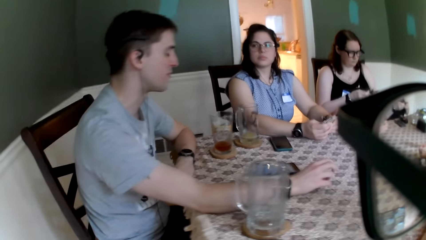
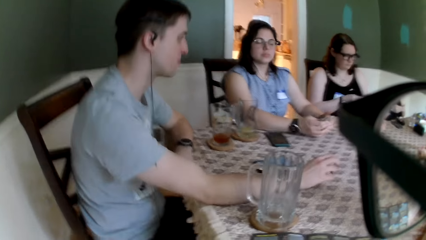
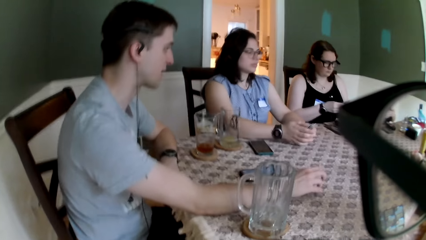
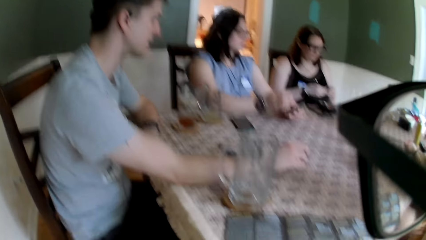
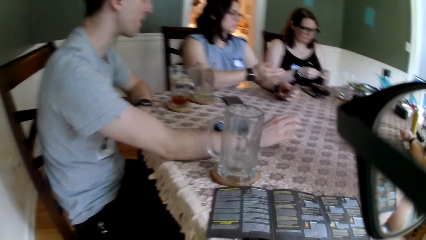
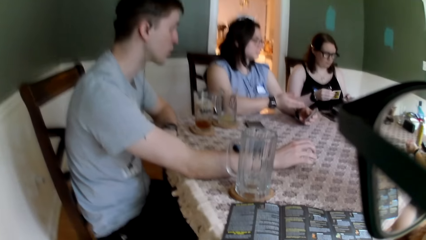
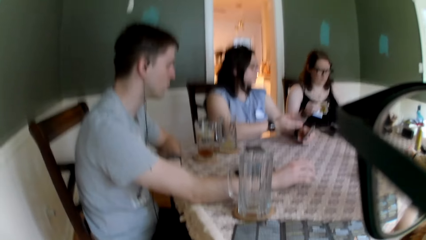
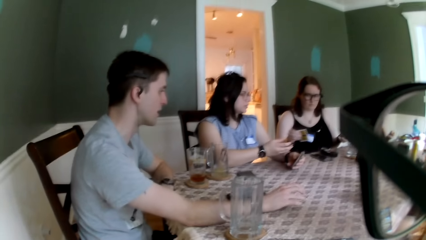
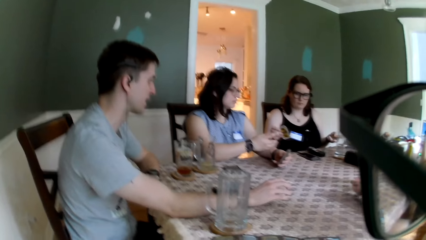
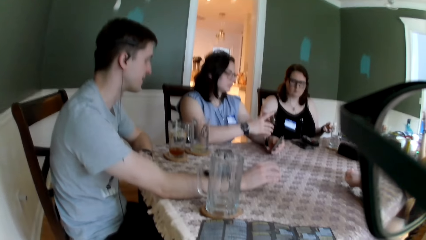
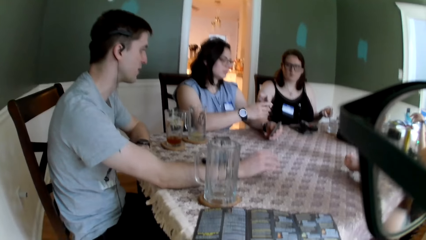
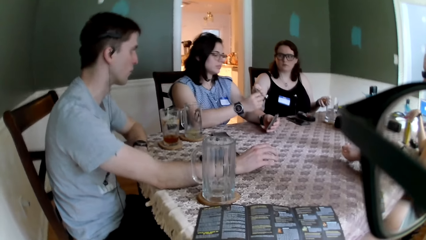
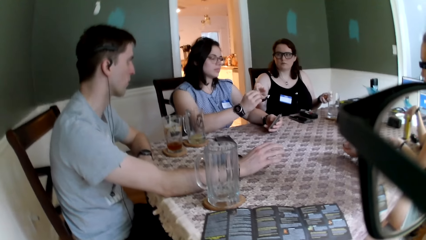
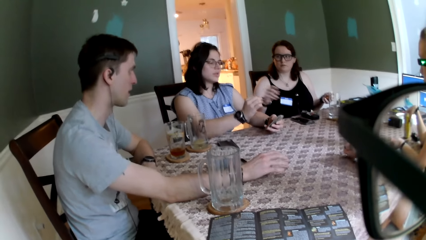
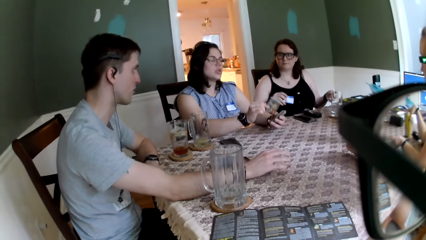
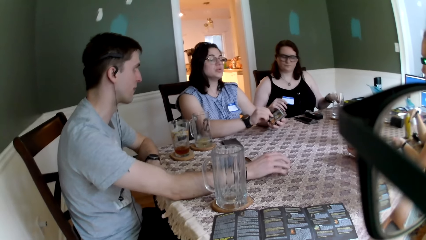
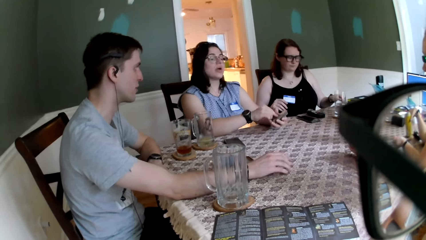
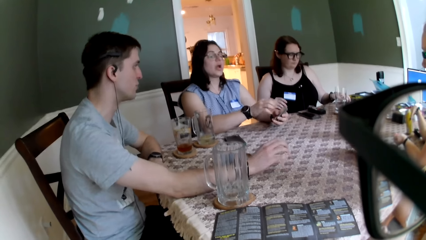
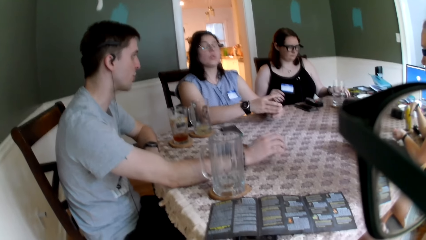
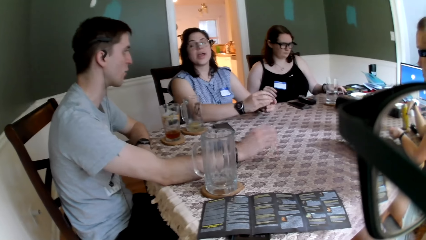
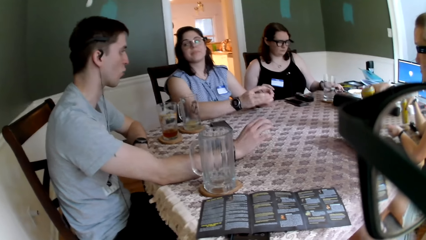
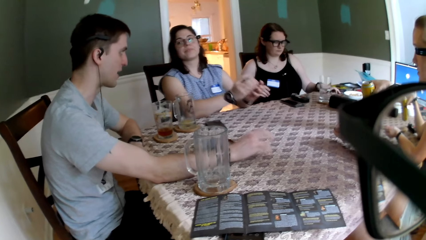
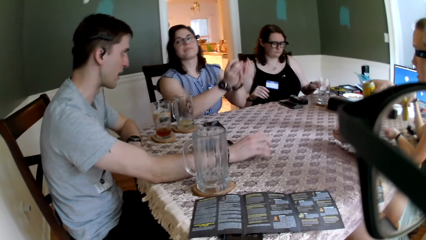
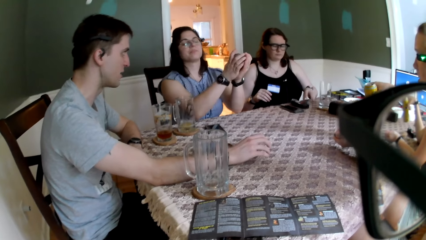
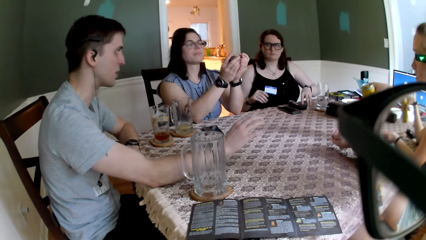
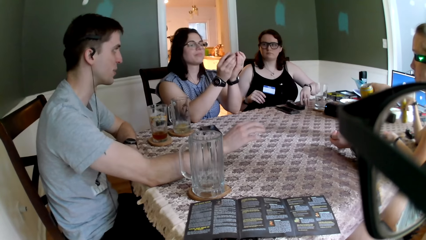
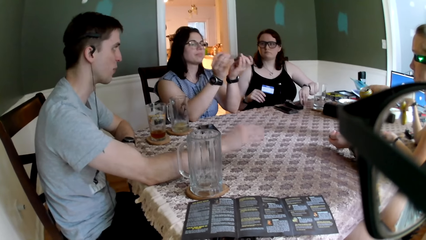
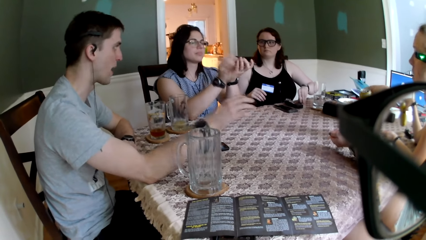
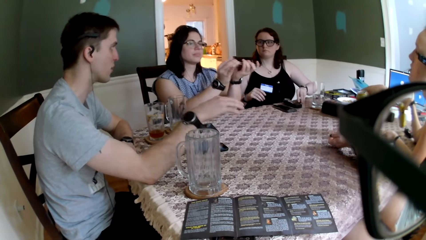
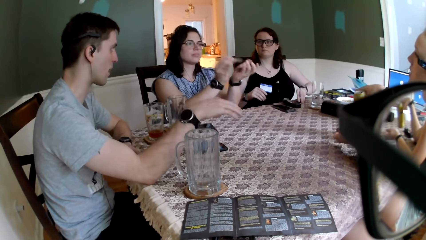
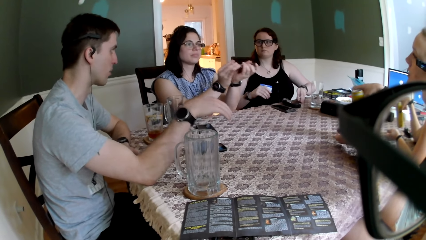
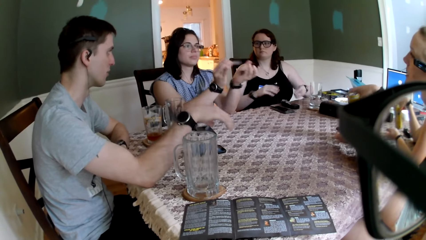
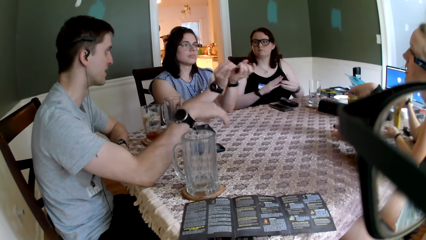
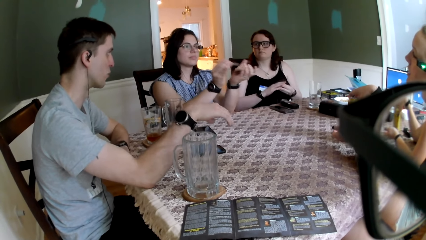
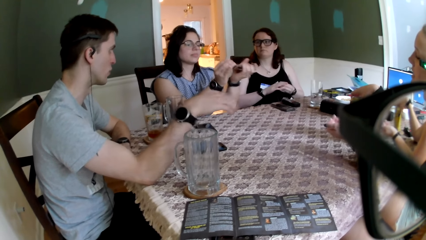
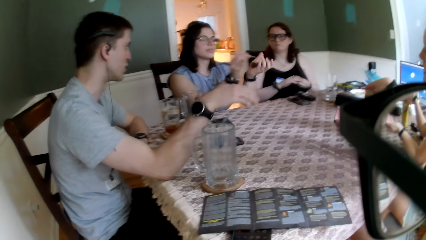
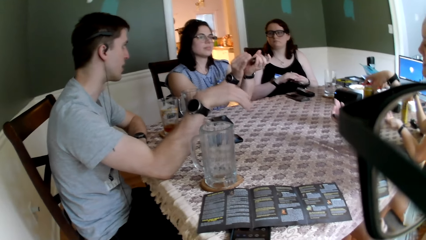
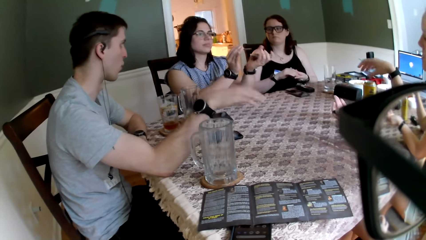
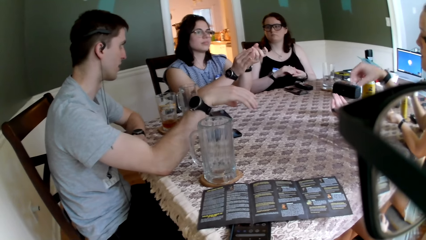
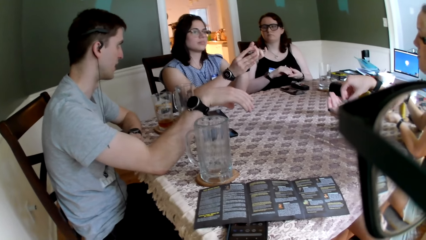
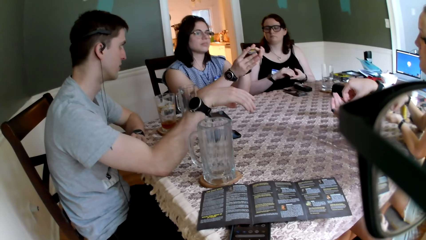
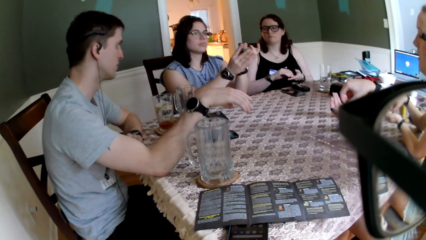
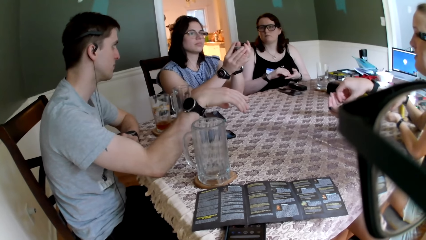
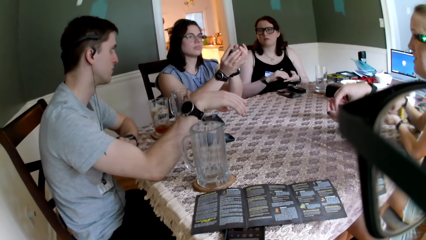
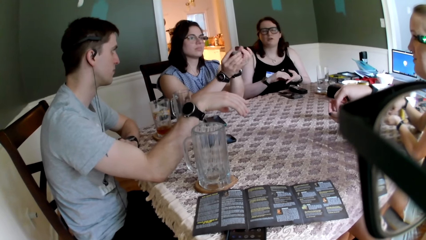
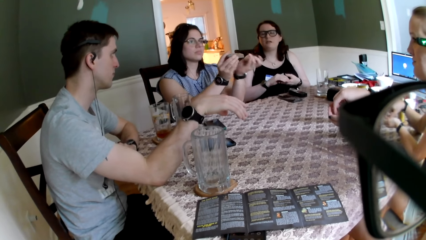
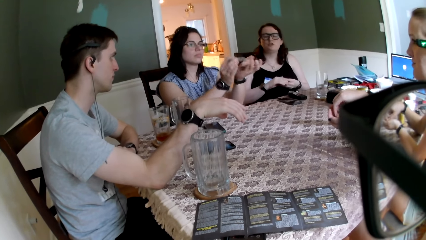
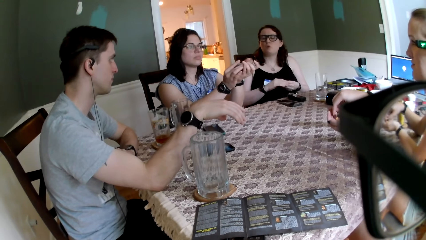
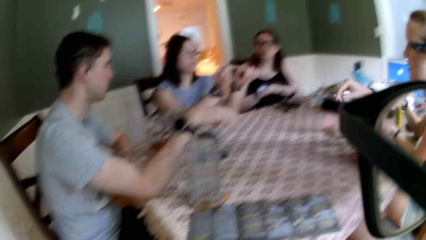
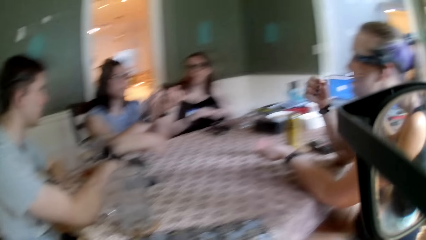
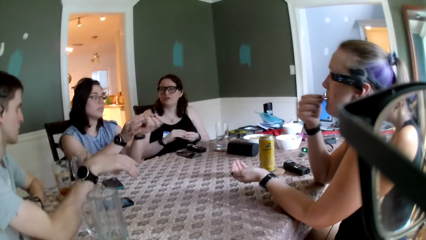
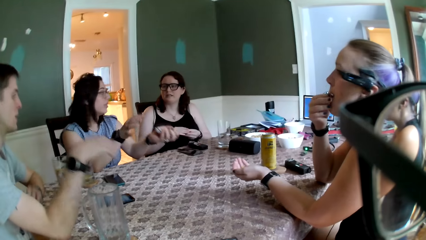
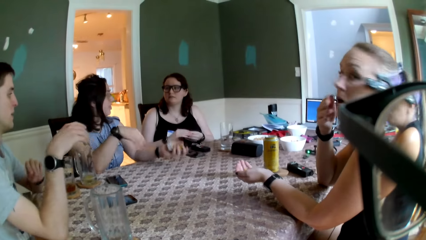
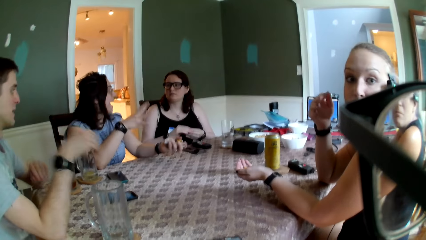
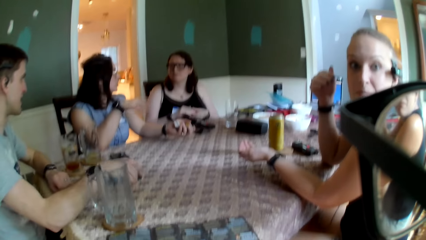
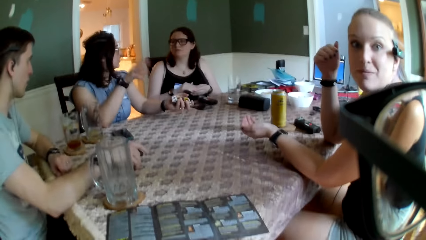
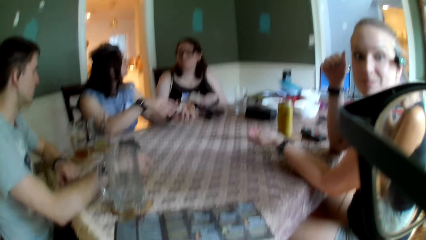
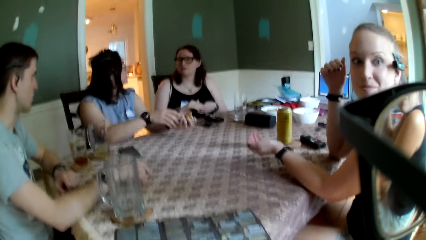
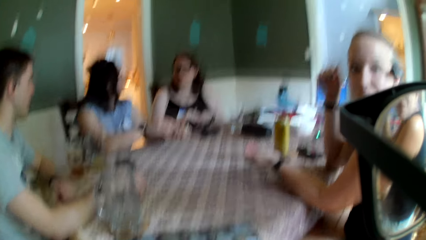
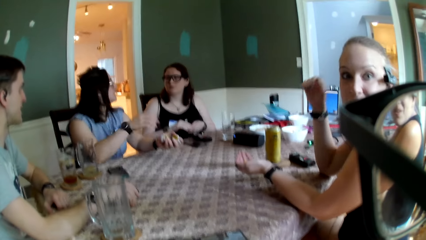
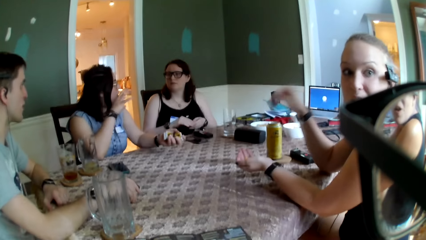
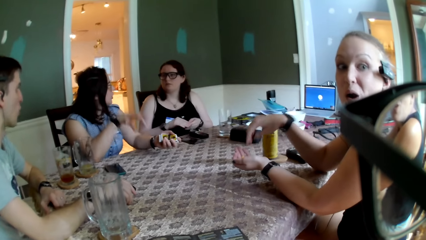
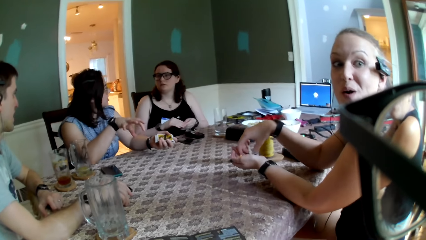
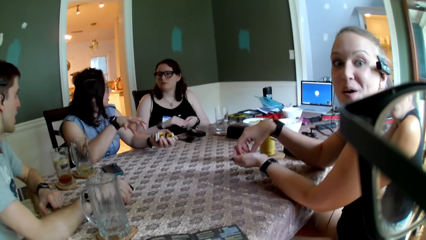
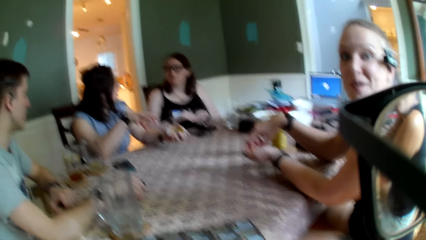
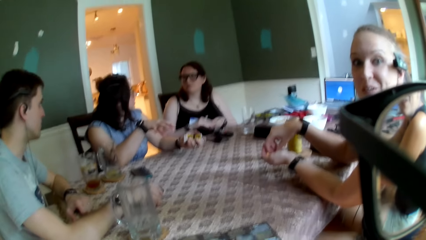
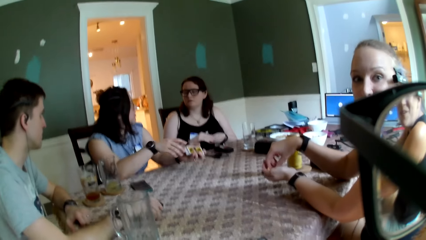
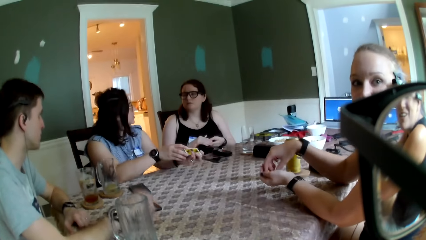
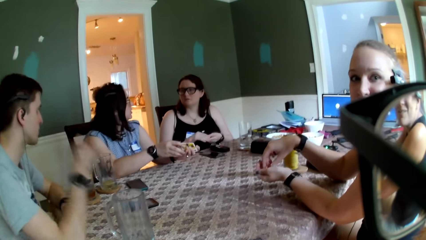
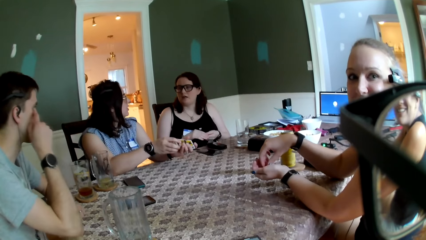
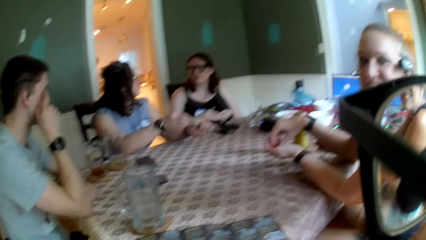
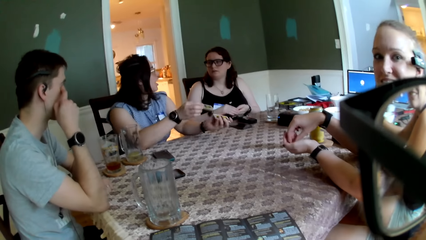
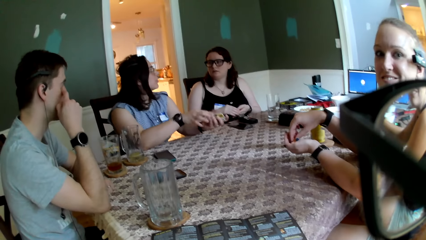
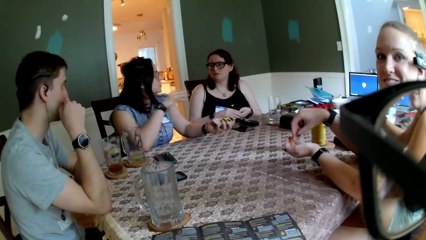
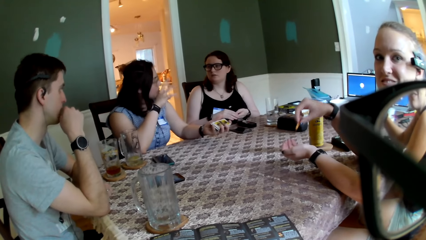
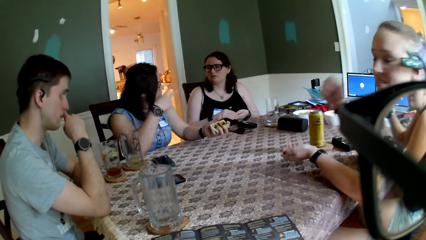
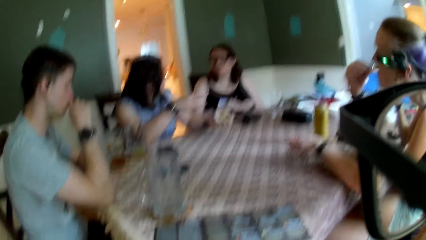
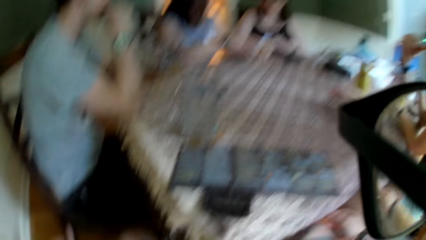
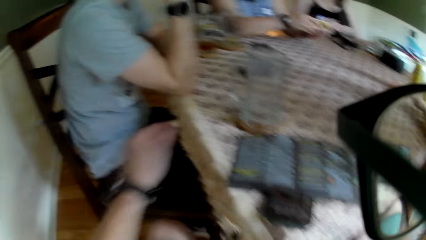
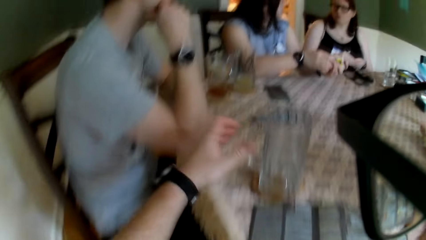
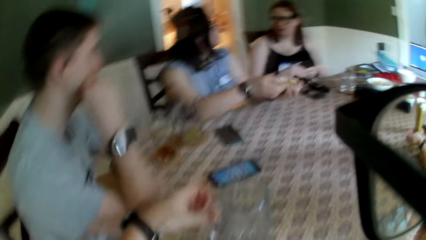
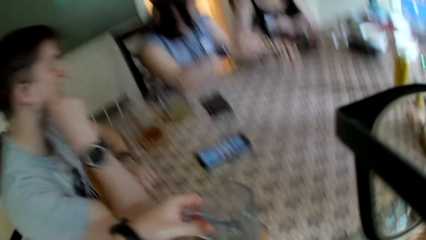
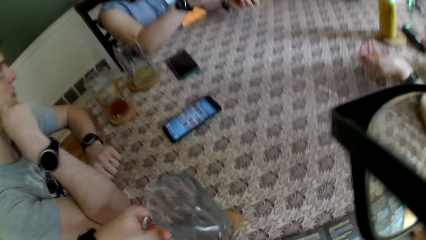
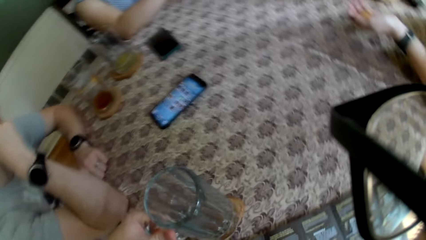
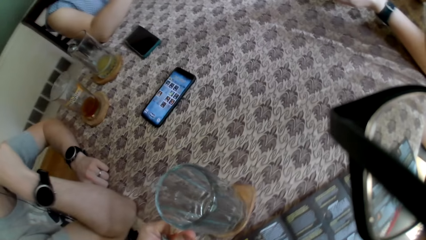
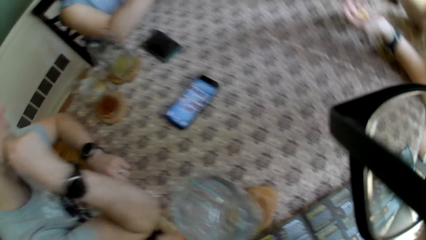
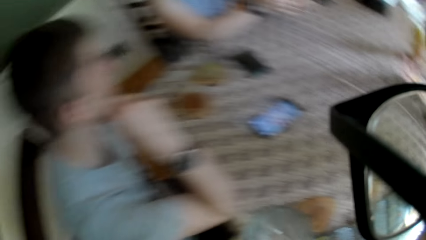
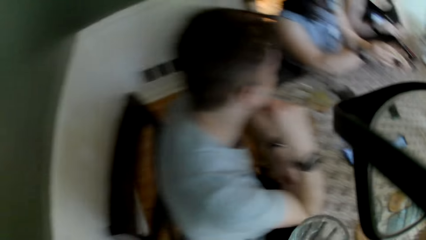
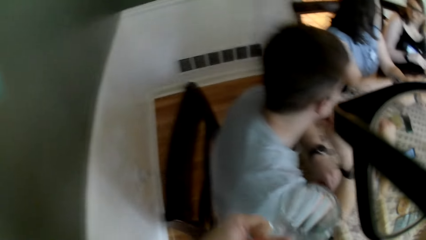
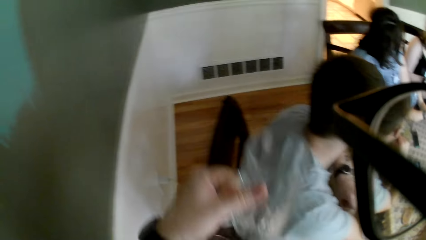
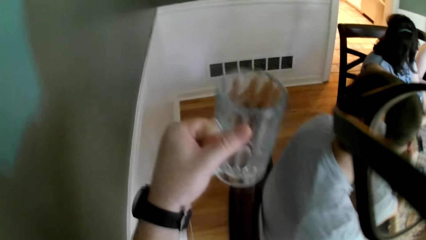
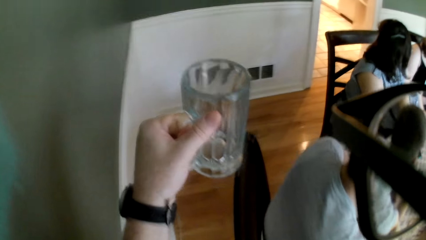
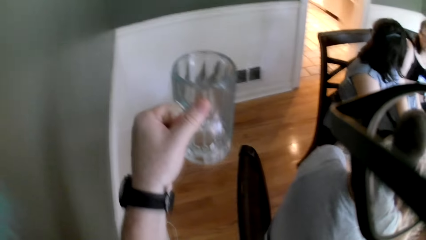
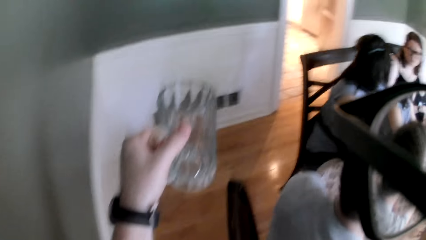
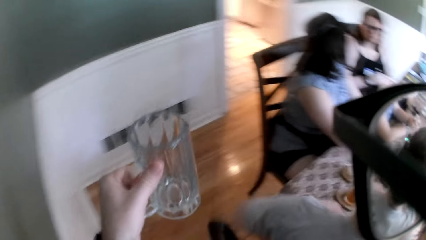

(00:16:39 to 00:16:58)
The woman passes a card to another woman. The other woman collects the card from the first woman with her right hand. A third woman picks up a canned drink on the table with her right hand. The second woman puts the card among the cards in her left hand. The second woman converses with the man. The first woman puts the card in her left hand on the table. The second woman shuffles the cards in her hands. The first woman picks the tokens on the table with her left hand. The third woman converses with the man and the second woman. The first woman arranges the tokens in her hands. The third woman puts the canned drink in her right hand on the table. The third woman picks chips from her left hand with her right hand. The first woman converses with the man and the second woman. The camera wearer converses with the third woman. The second woman gesticulates with her right hand and converses with the first woman. The third woman converses with the camera wearer. The third woman picks chips from her left hand with her right hand. The third woman puts the chips in her mouth. The camera wearer picks up a cup on a coaster on the table with his left hand. He stands from the chair. He walks into a kitchen. The man converses with the second woman, the first woman, and the third woman.
